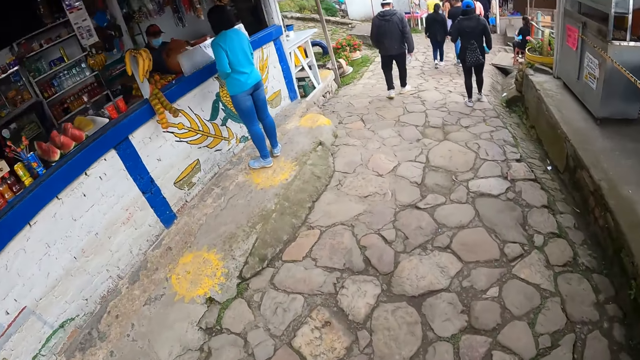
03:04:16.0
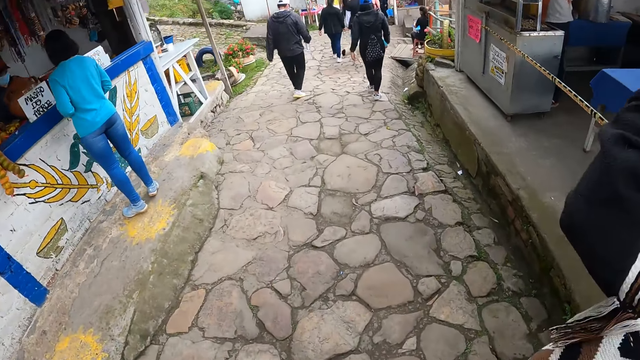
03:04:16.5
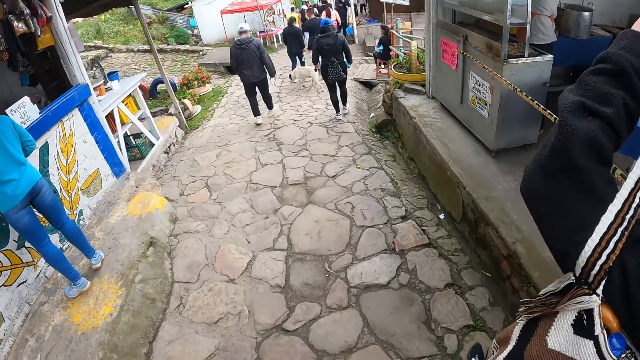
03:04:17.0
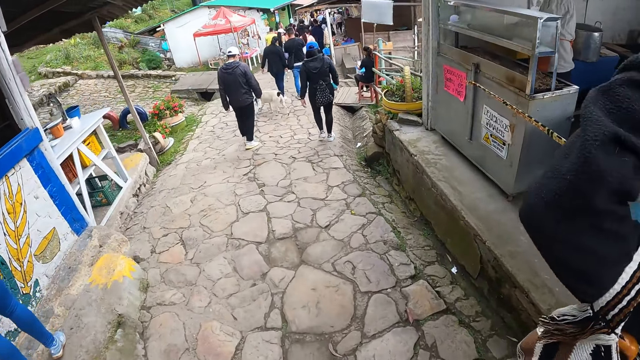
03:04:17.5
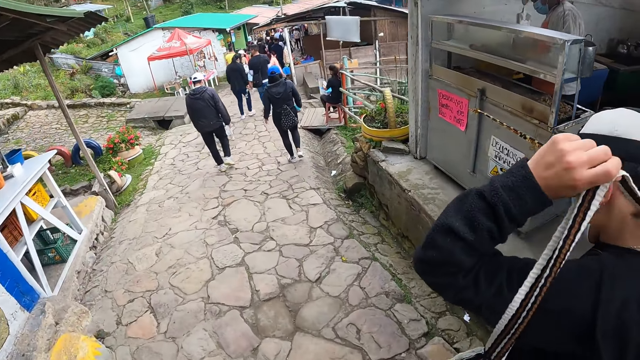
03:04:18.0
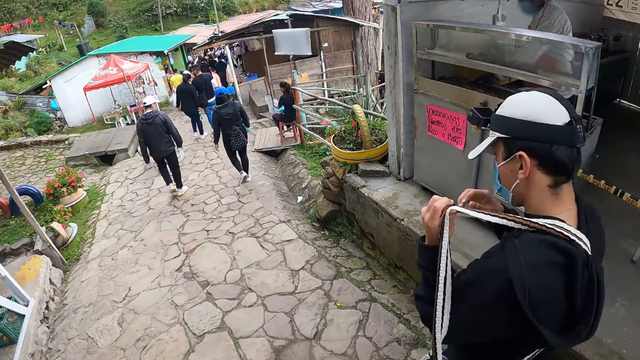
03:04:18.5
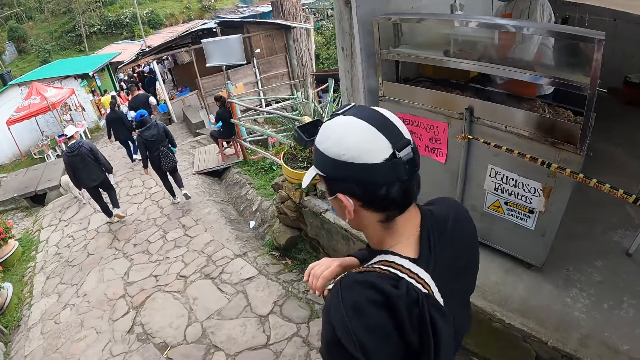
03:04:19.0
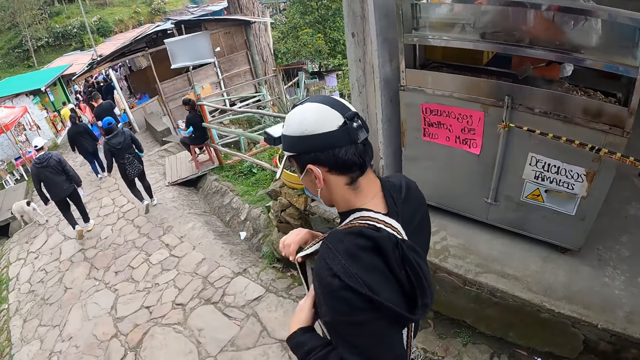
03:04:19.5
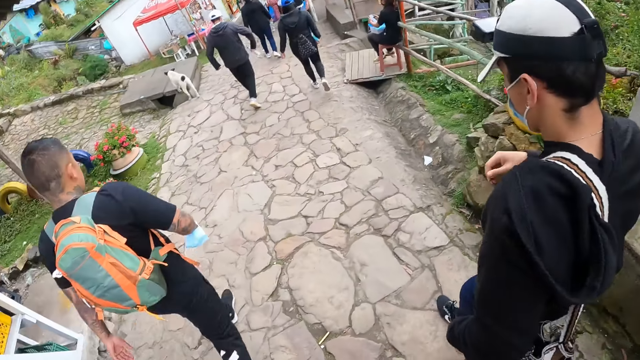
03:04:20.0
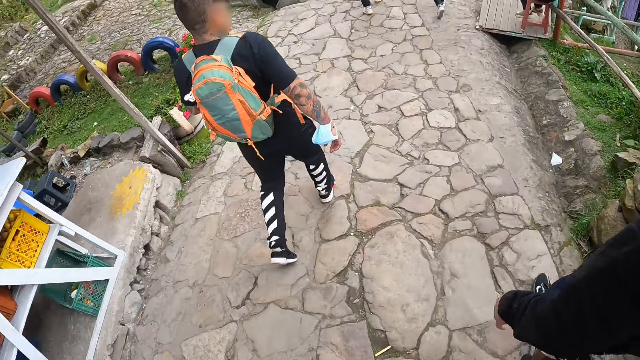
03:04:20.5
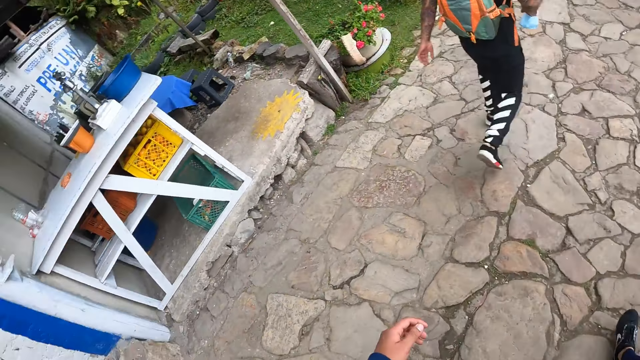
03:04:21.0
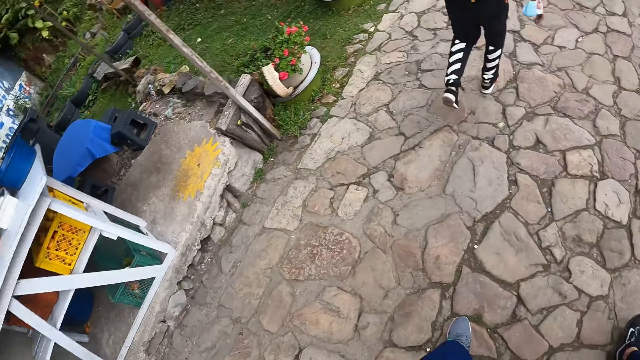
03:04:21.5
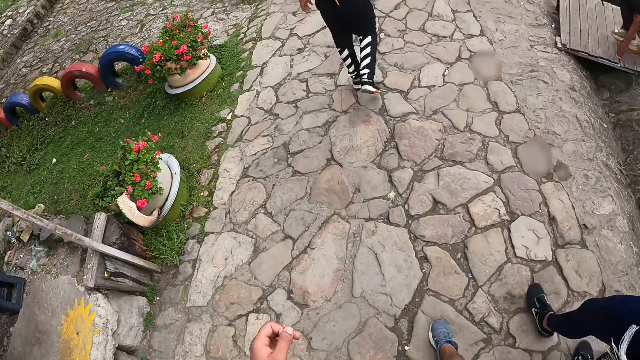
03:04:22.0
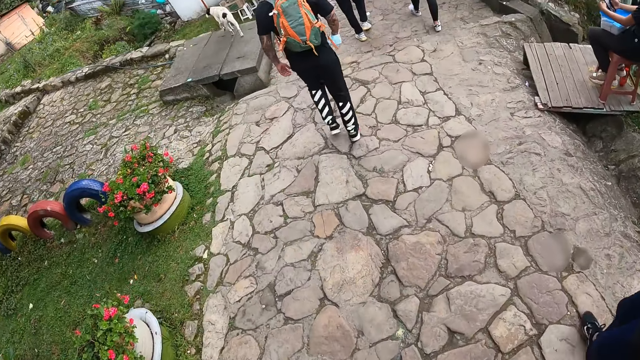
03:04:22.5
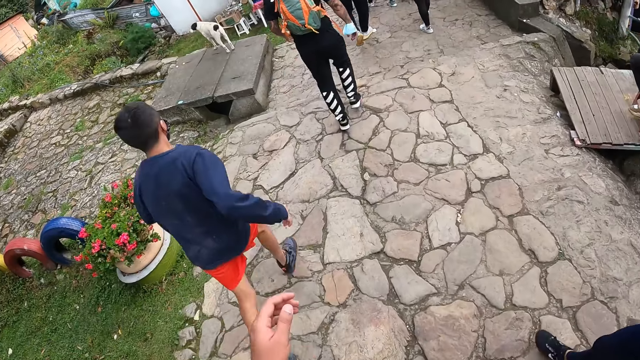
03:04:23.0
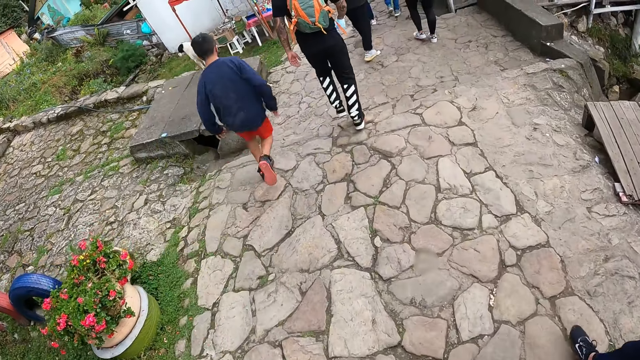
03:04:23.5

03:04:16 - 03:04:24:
The man adjusts the strap of a bag across his shoulder with his left hand and holds the strap with his right hand.

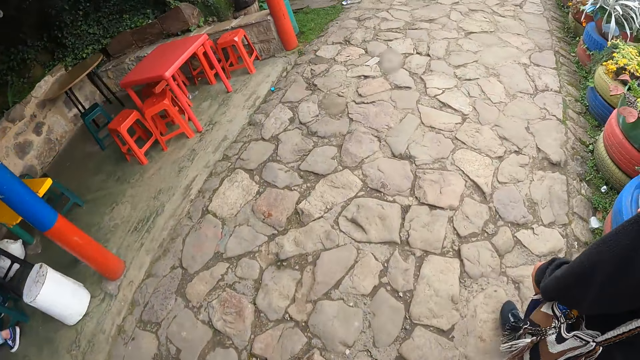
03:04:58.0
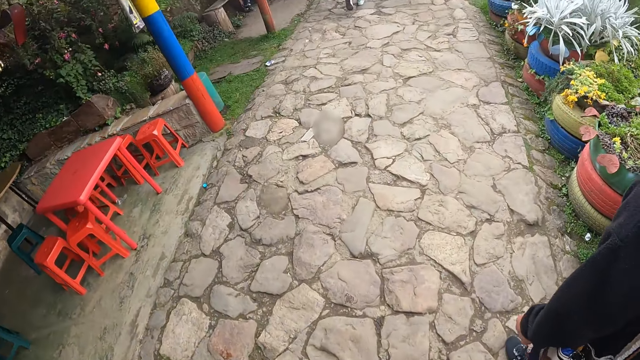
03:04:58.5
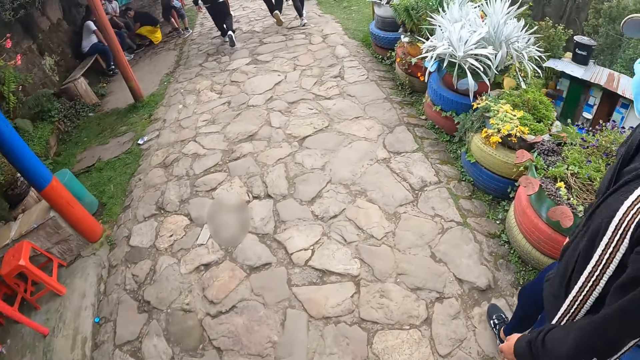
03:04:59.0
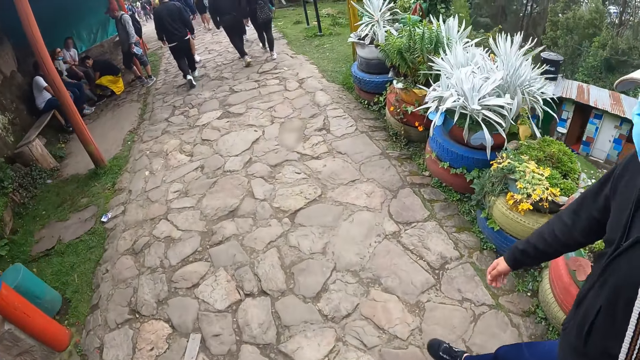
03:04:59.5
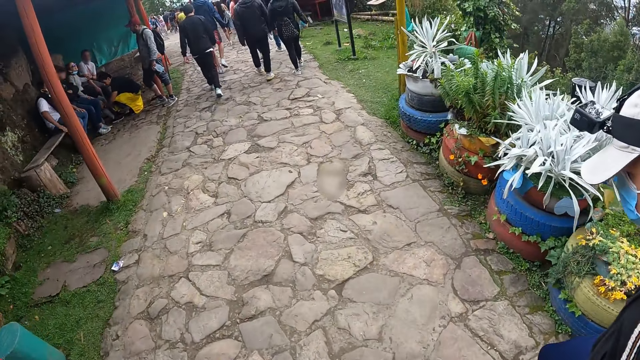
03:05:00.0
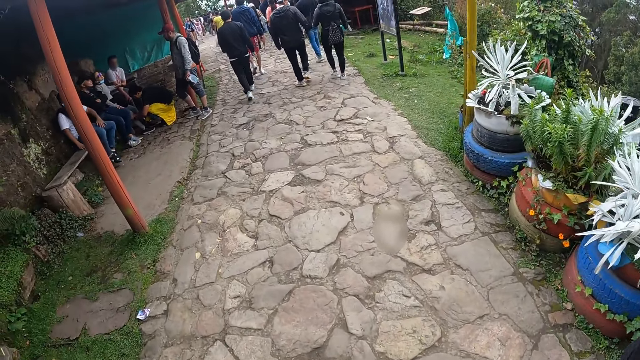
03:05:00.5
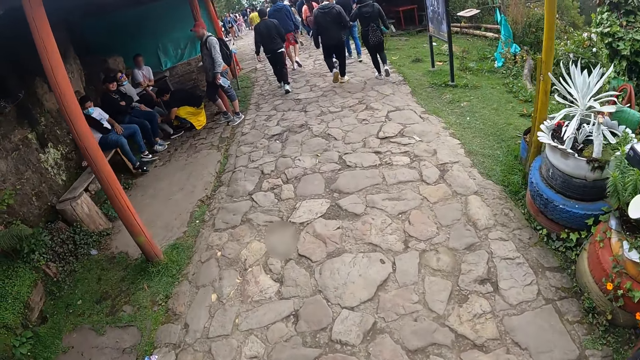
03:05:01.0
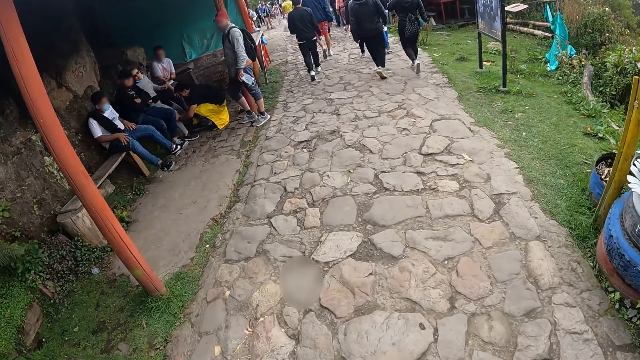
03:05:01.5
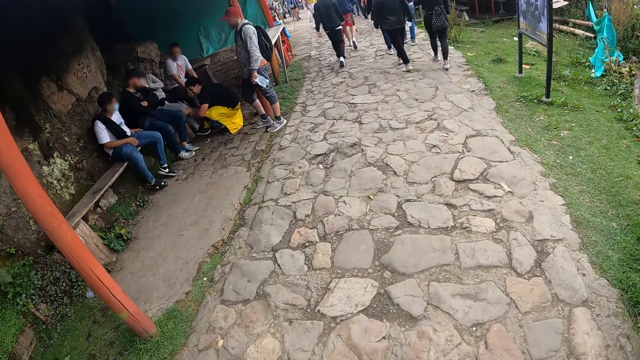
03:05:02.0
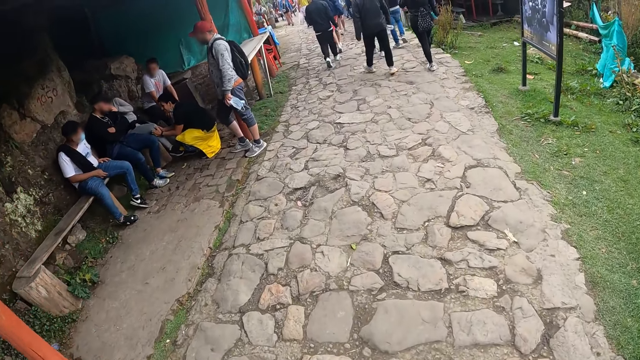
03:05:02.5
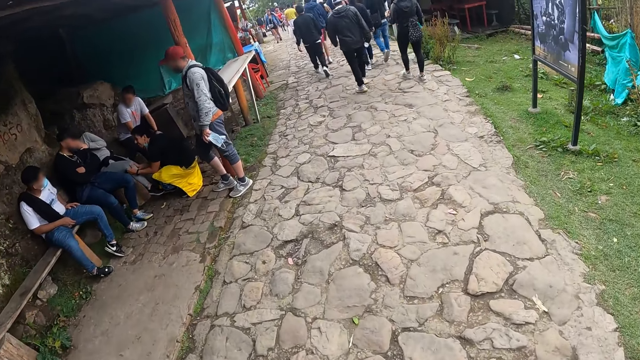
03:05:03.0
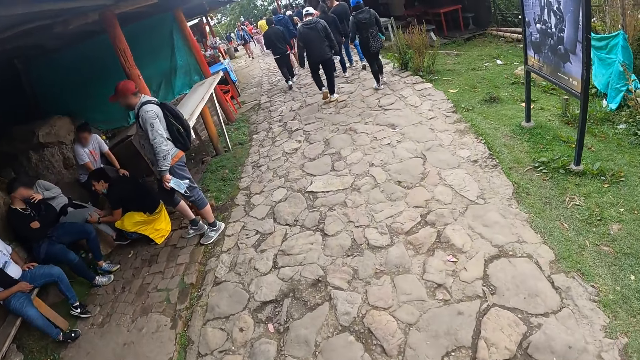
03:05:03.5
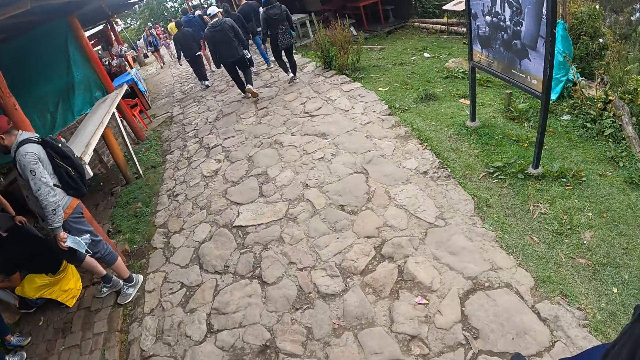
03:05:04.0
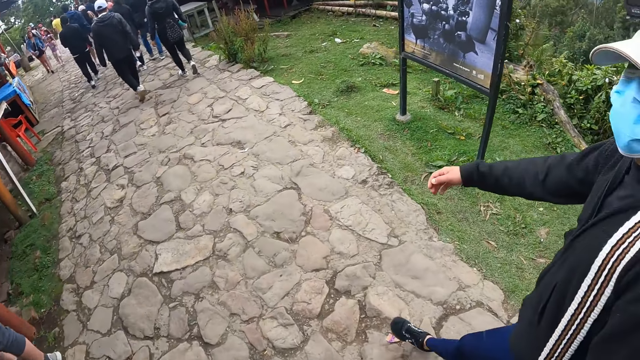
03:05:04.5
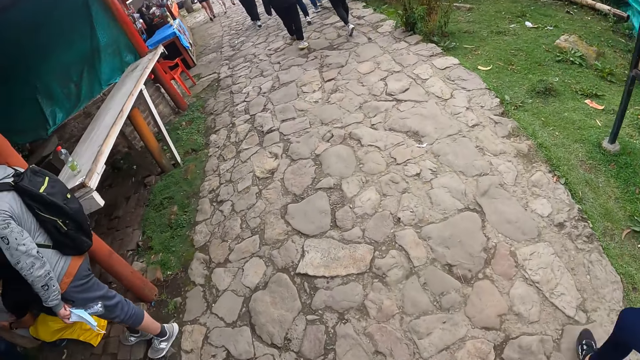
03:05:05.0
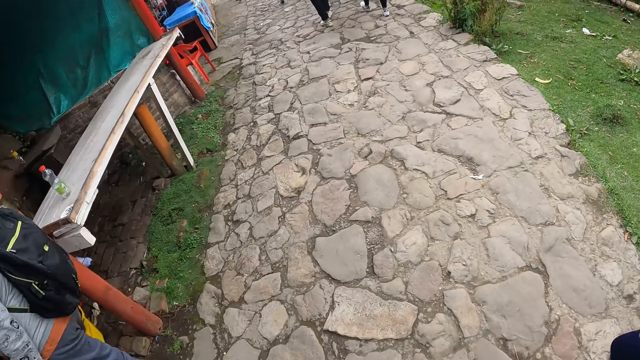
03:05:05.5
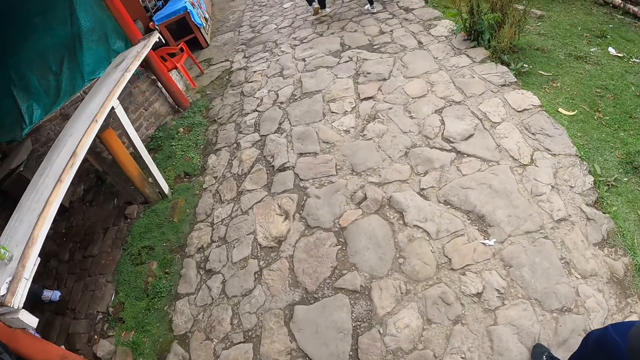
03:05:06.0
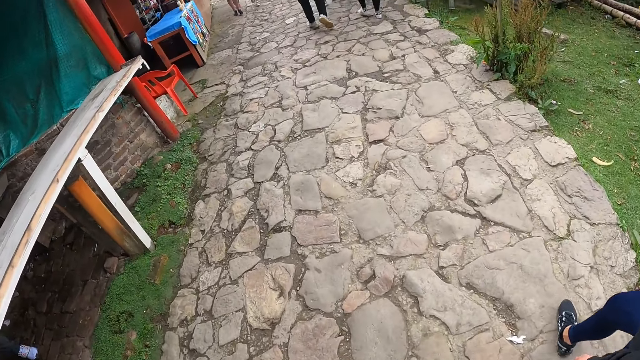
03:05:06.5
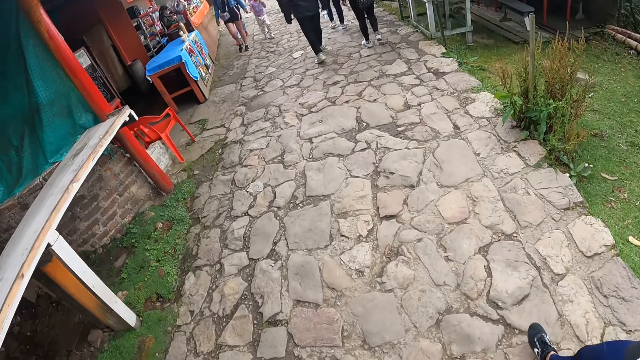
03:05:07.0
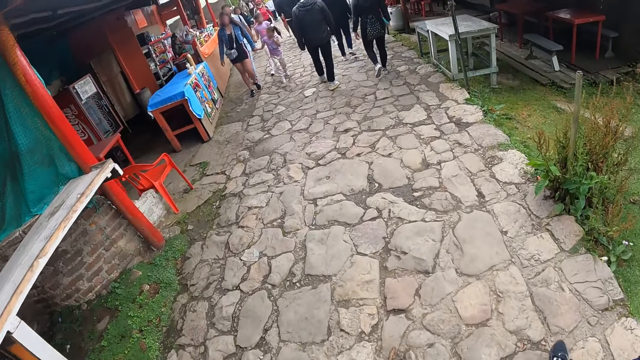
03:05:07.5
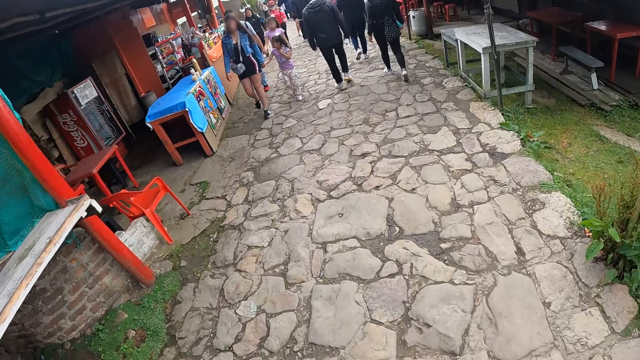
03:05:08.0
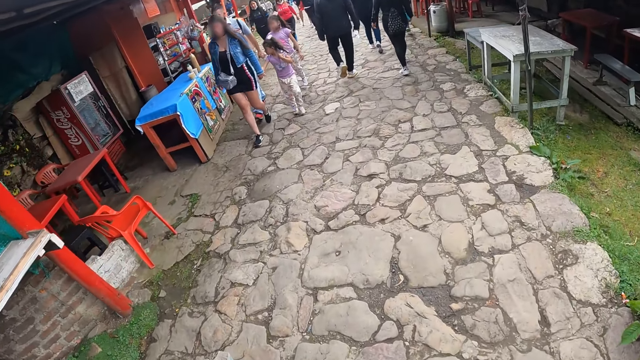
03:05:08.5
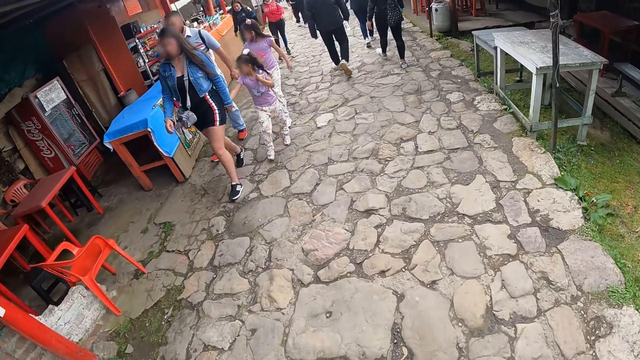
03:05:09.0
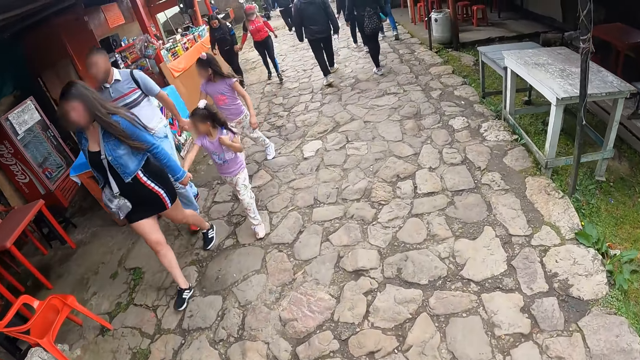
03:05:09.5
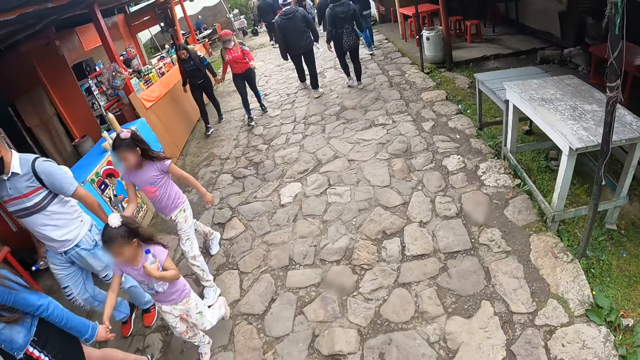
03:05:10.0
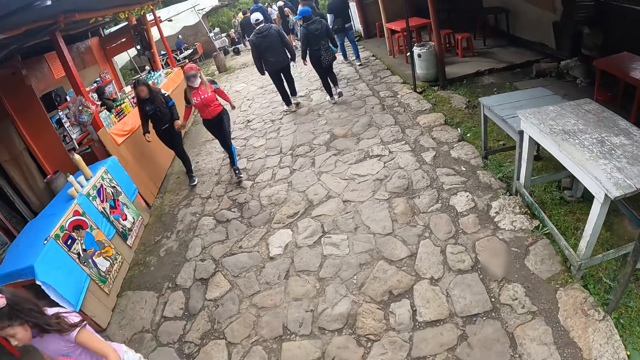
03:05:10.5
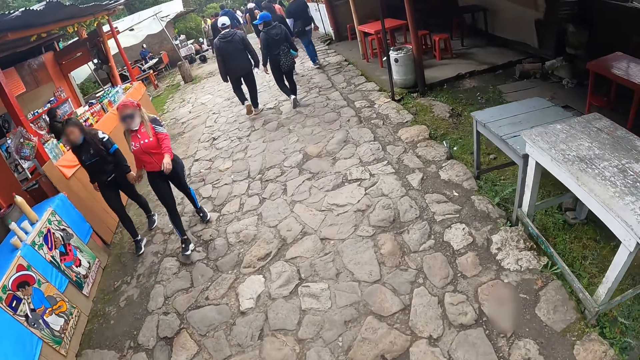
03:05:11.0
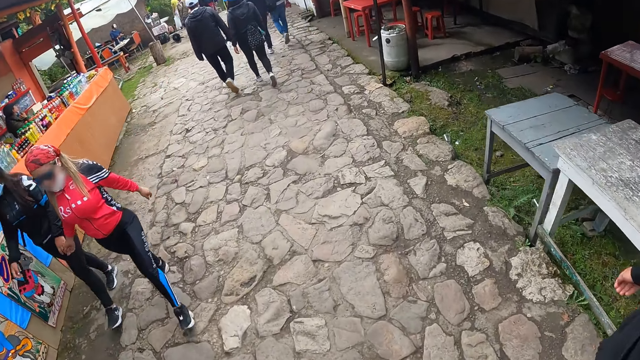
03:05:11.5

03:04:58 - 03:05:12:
The camera wearer interacts with a man. They look at the man. The man walks down the hill.
